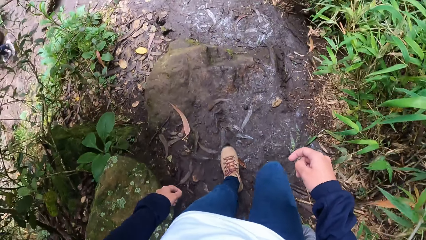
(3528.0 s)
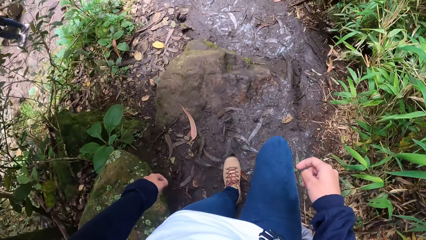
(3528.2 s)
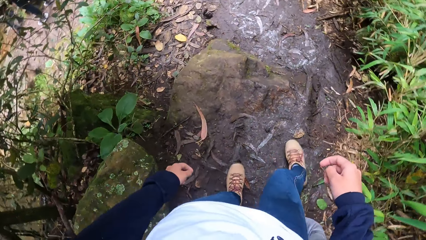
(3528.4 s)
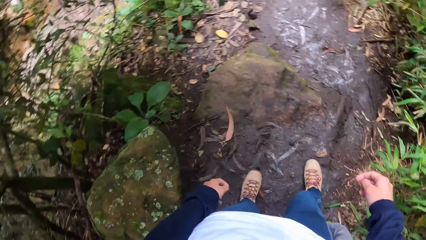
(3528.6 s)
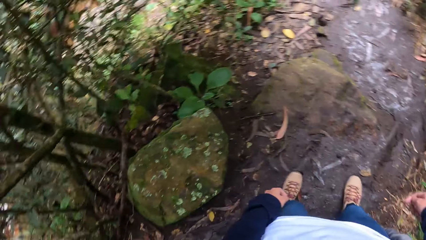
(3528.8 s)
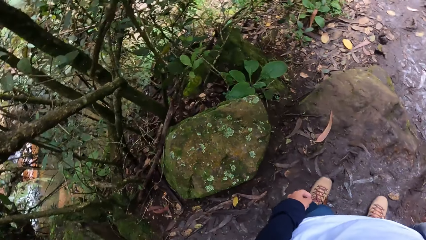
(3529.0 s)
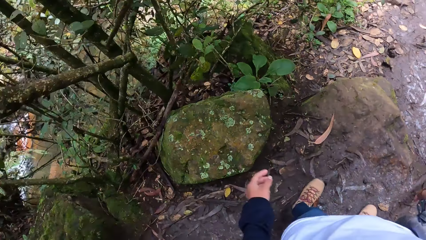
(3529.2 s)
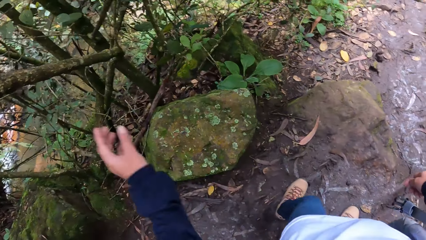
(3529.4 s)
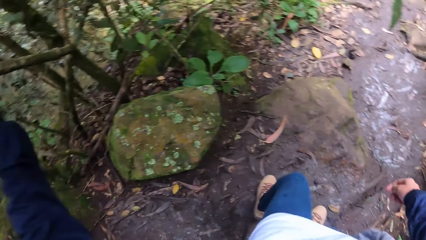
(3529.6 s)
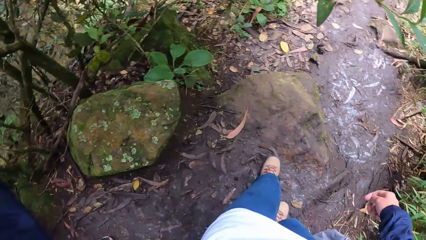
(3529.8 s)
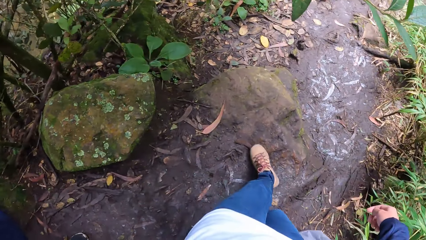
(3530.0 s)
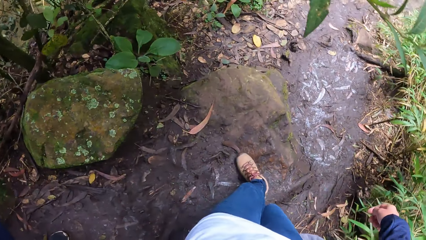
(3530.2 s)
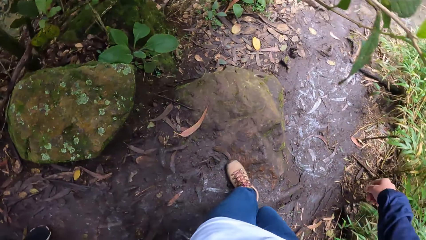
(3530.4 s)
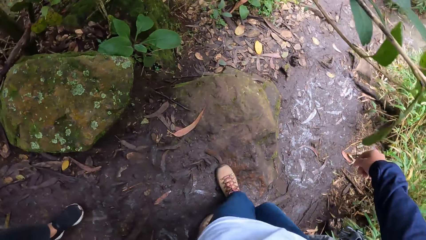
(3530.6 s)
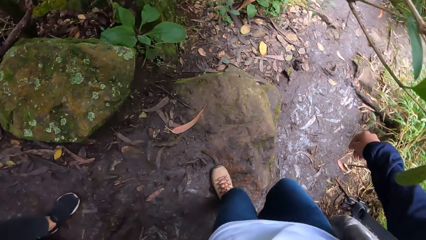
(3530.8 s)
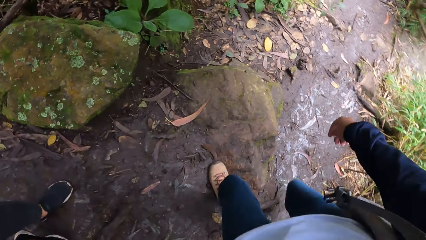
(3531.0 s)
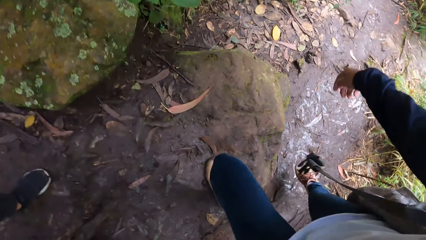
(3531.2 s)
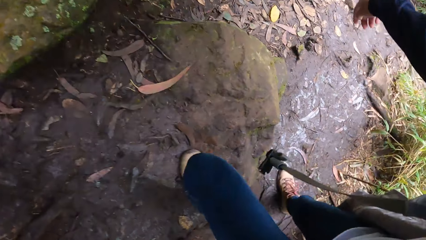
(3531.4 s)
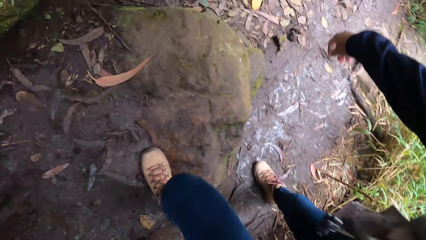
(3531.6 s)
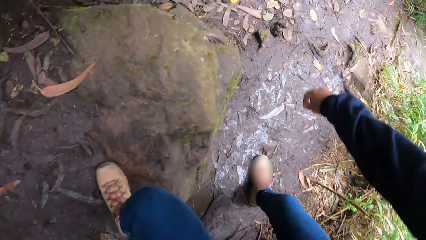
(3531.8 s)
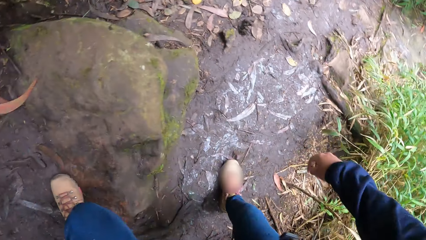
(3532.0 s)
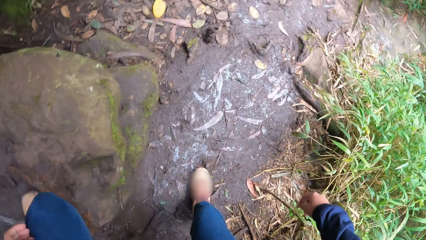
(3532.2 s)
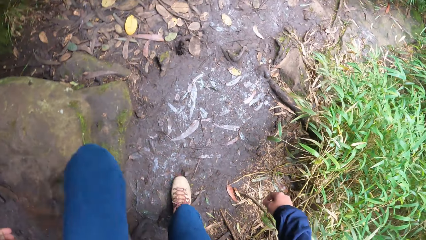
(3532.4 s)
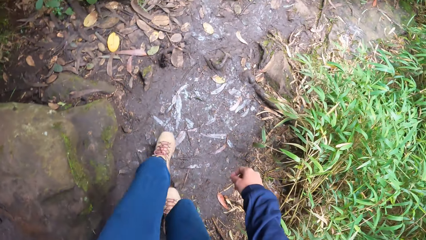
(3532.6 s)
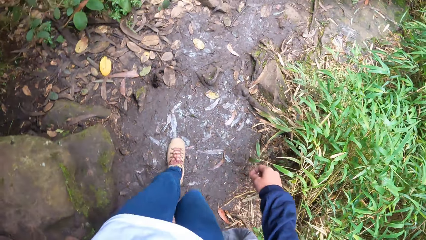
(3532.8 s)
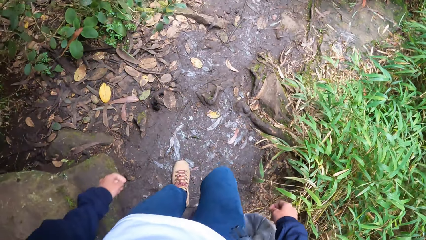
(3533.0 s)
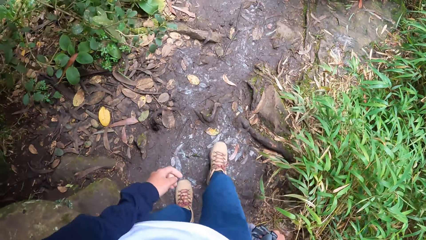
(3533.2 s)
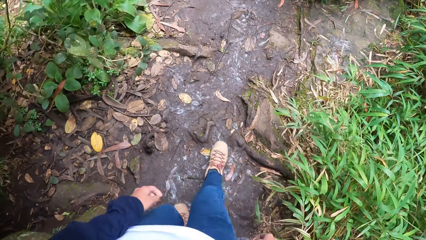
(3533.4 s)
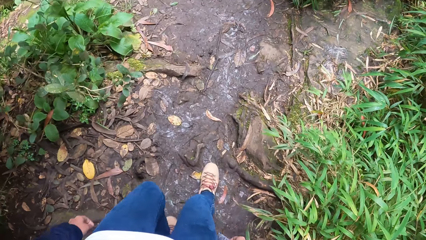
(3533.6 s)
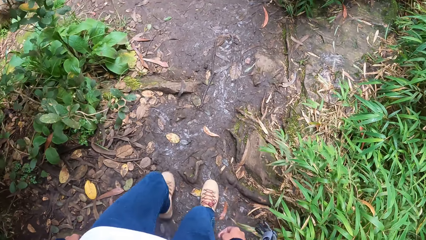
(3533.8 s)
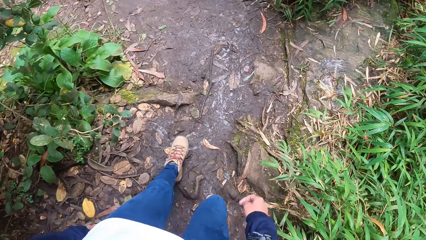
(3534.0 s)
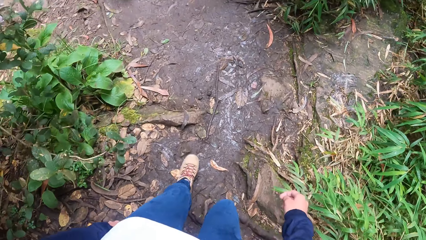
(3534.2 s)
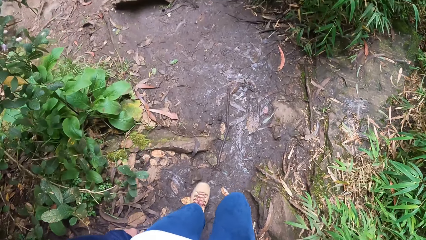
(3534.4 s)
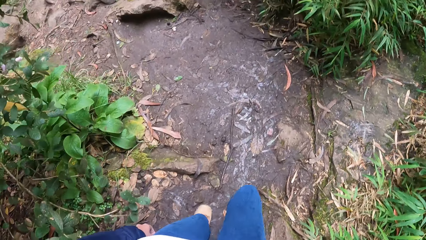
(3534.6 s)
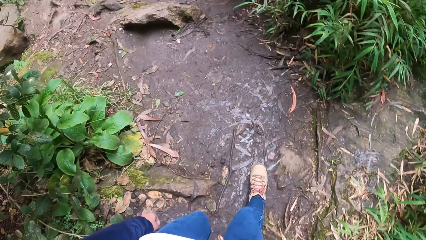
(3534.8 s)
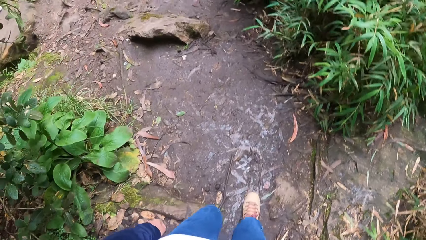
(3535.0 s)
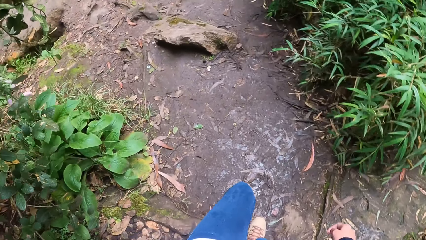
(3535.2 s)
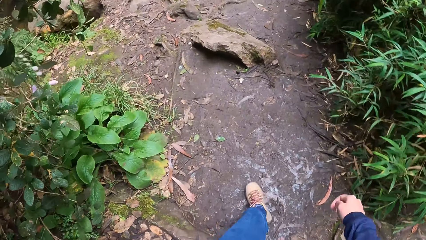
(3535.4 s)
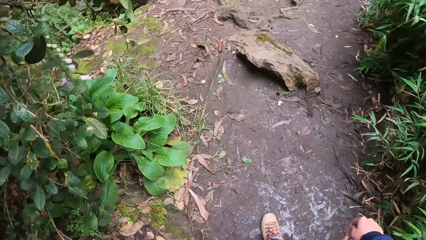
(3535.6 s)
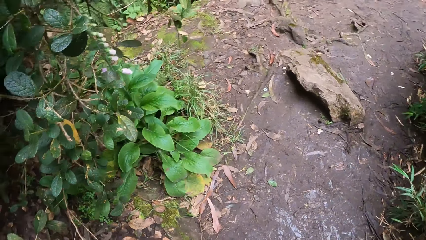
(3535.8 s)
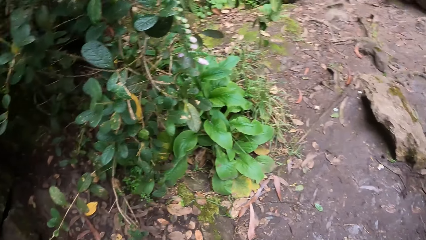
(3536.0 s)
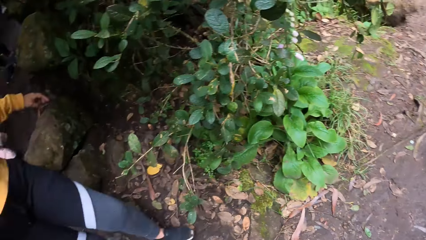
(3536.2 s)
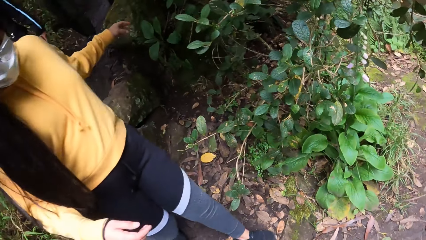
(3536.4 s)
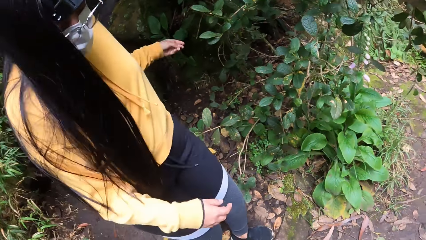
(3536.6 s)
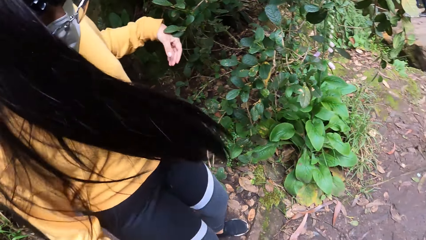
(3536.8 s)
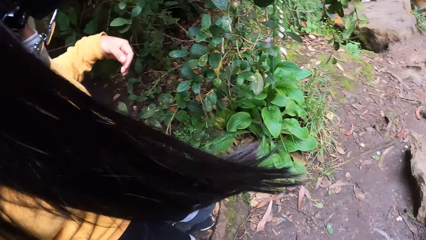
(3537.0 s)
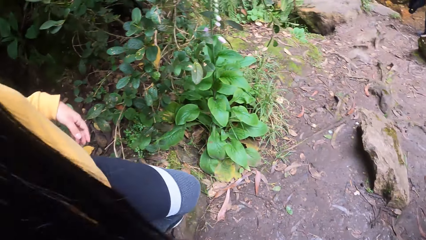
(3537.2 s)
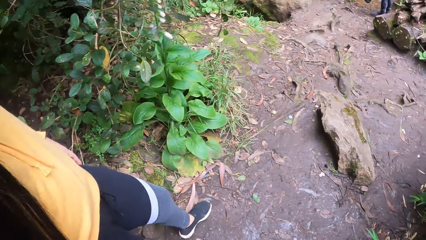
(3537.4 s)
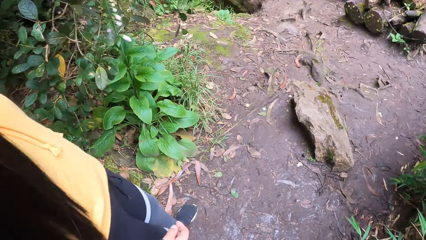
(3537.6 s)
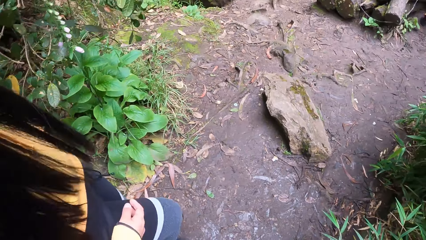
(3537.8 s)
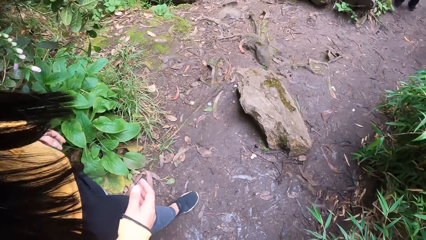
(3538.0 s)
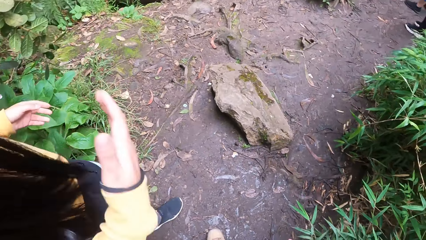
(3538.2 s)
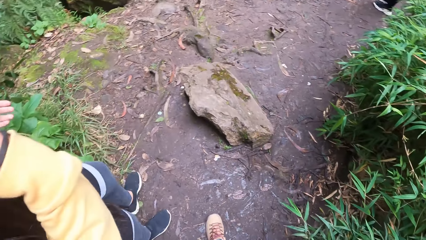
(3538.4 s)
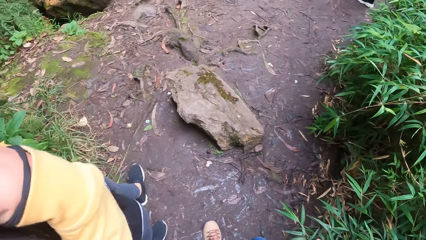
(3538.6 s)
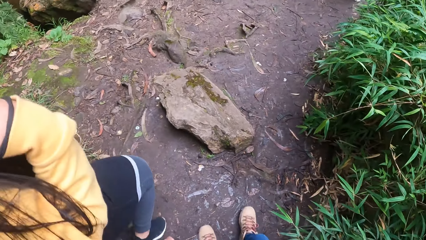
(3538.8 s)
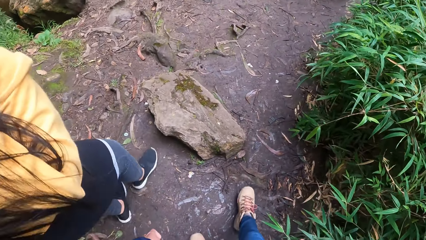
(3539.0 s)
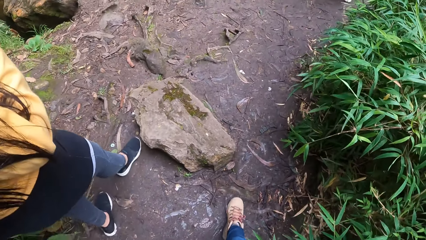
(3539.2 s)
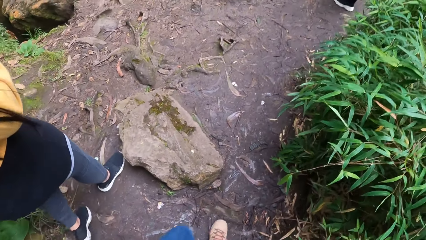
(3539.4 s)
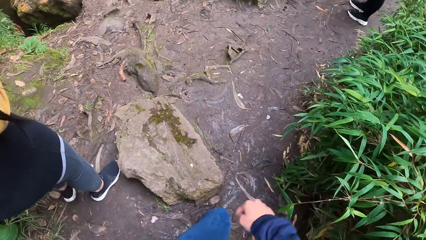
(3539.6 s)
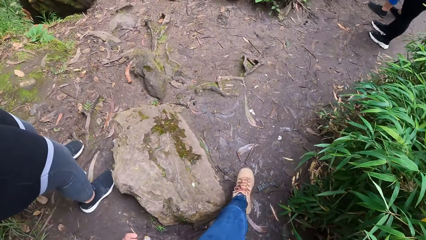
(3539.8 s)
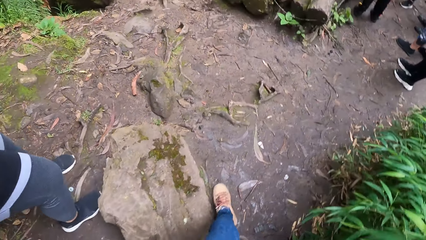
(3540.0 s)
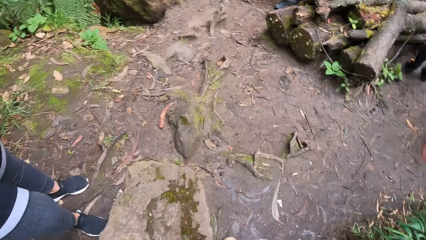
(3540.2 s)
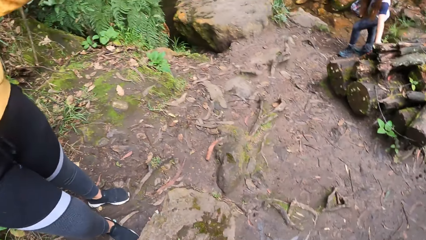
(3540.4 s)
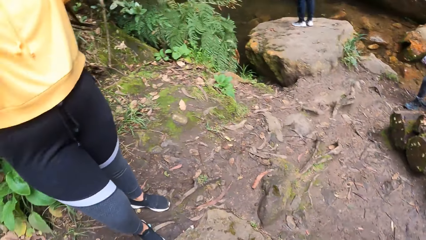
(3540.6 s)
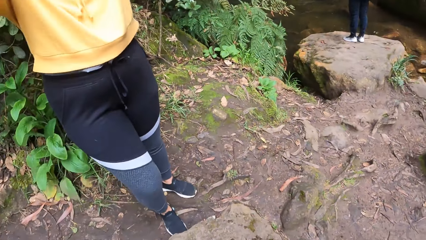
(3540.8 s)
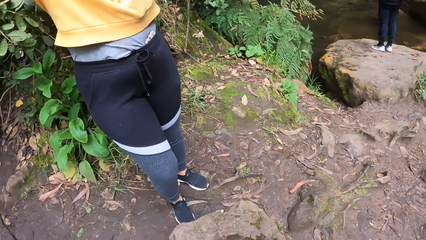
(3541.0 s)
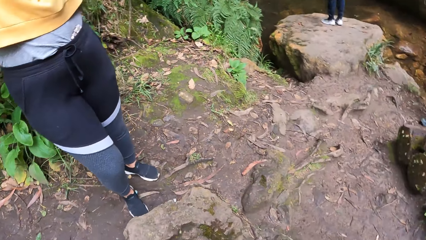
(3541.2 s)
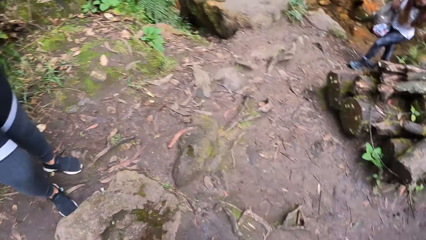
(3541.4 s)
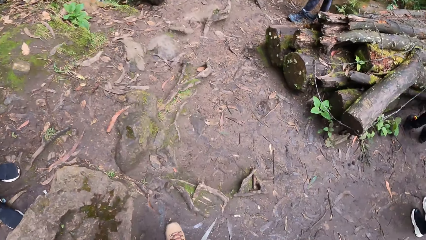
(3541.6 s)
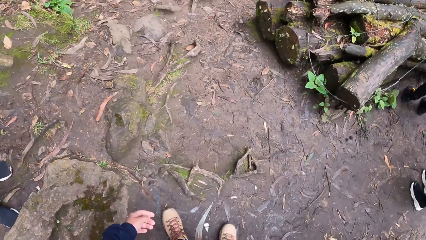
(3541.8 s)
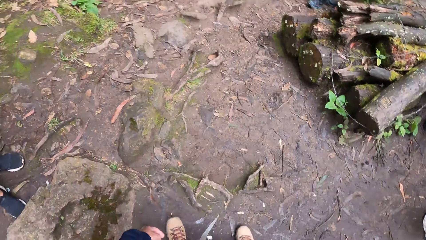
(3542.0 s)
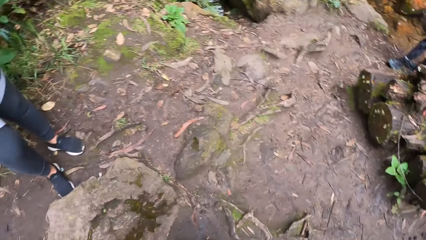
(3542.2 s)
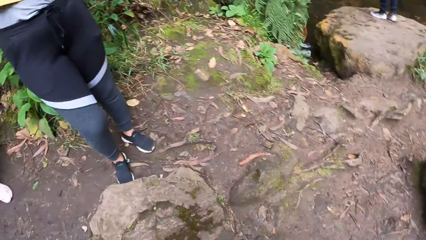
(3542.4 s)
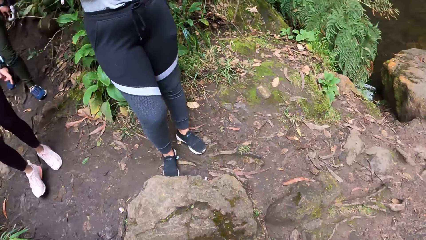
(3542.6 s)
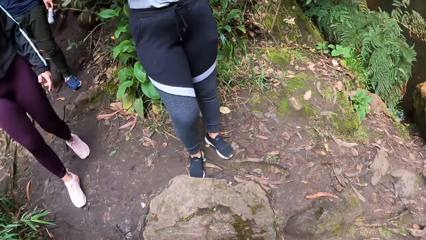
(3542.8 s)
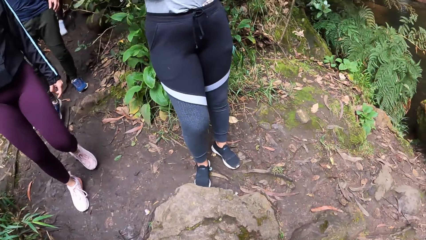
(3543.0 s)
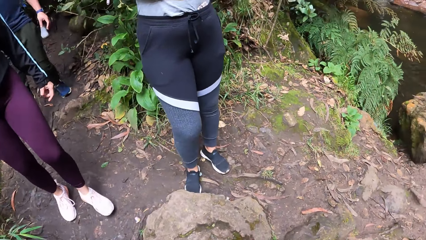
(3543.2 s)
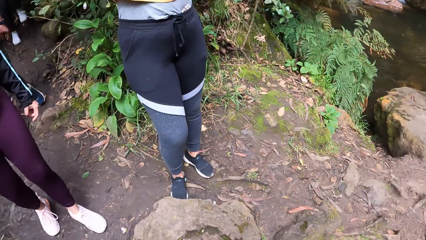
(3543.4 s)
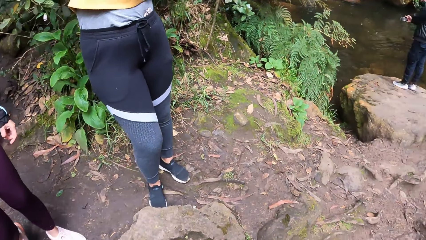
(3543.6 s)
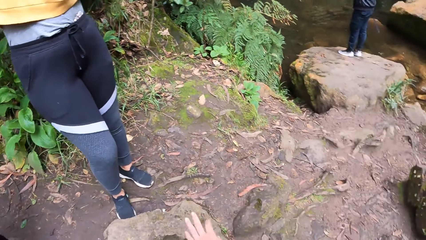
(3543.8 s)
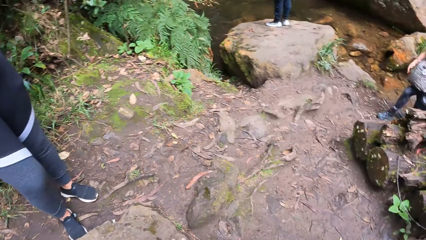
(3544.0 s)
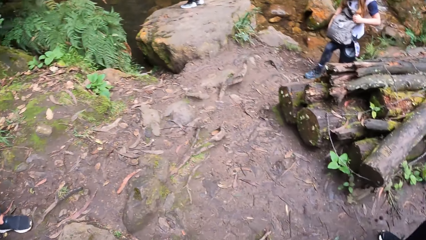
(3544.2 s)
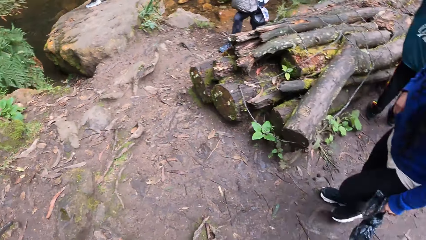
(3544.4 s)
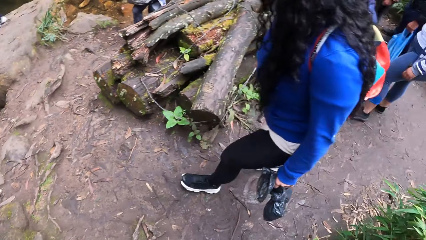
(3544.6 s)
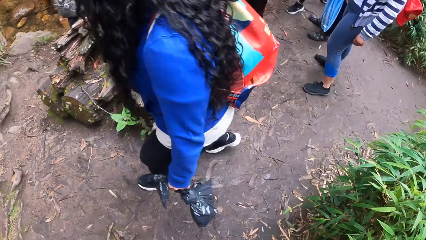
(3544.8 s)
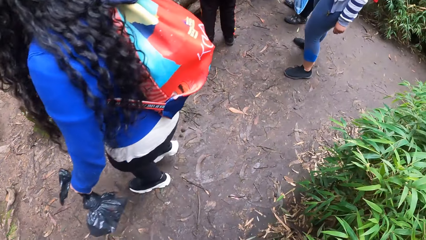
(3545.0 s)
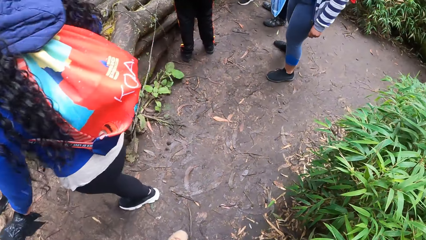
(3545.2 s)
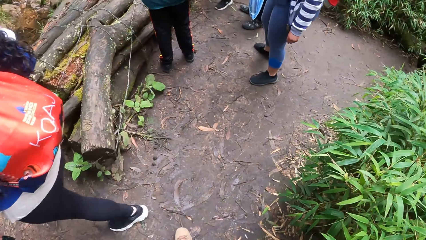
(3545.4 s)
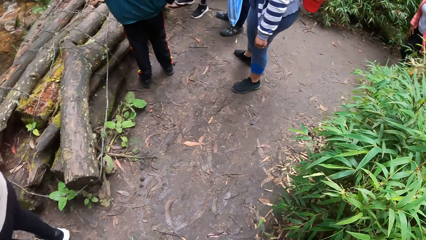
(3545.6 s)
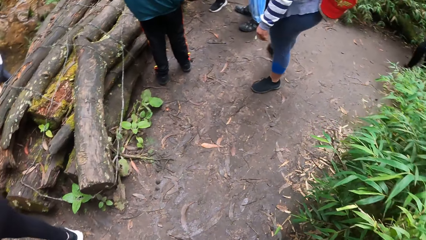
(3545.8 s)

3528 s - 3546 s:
The camera wearer holds a tree with their left hand. They raise their left hand. They walk down the forest path. A woman walks in the pathway. The camera wearer looks around the forest path. They walk down the forest path. The woman stopped walking.
